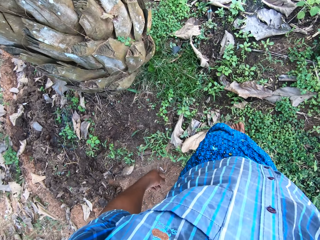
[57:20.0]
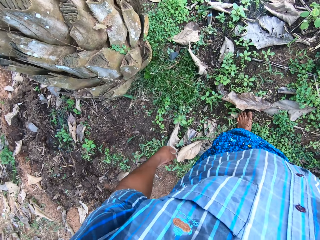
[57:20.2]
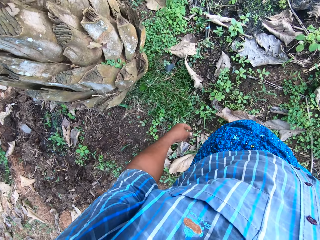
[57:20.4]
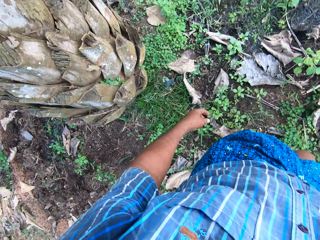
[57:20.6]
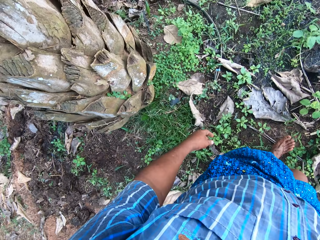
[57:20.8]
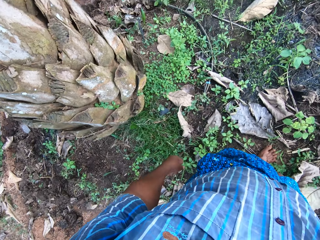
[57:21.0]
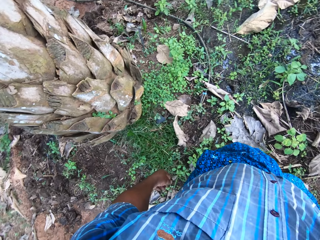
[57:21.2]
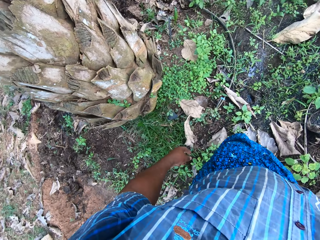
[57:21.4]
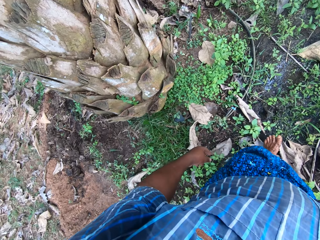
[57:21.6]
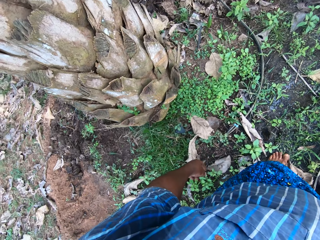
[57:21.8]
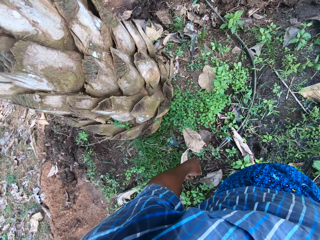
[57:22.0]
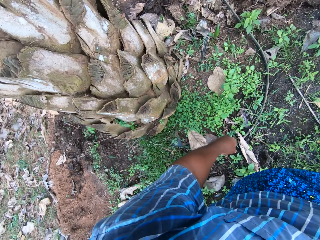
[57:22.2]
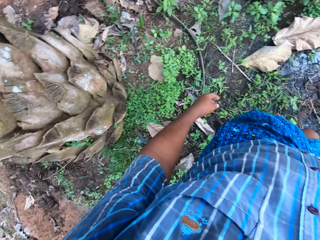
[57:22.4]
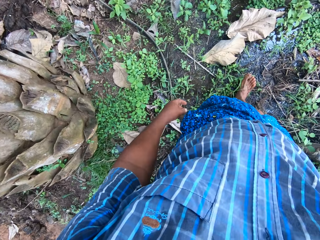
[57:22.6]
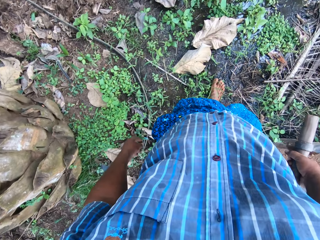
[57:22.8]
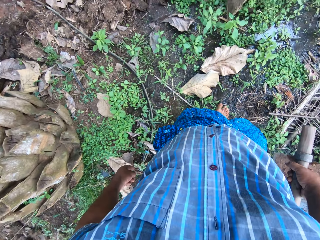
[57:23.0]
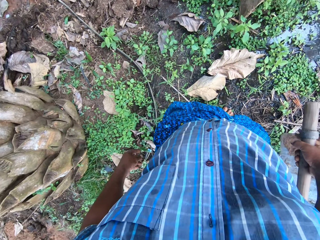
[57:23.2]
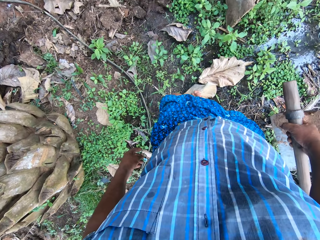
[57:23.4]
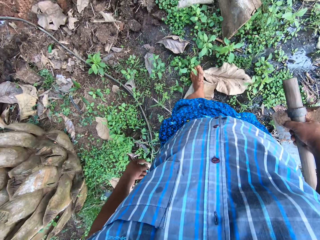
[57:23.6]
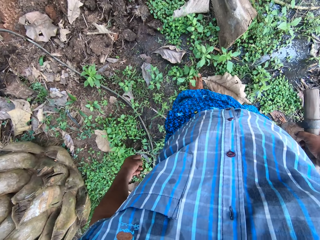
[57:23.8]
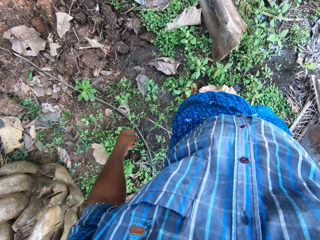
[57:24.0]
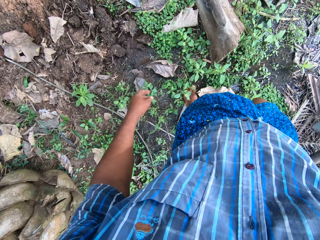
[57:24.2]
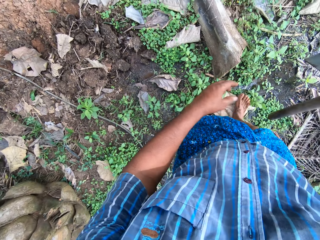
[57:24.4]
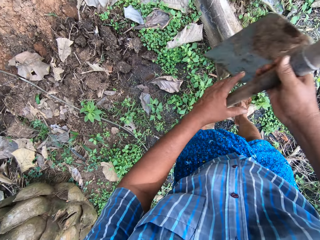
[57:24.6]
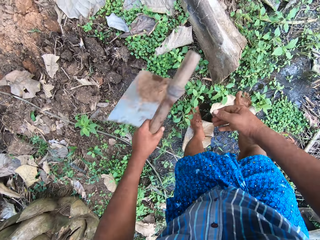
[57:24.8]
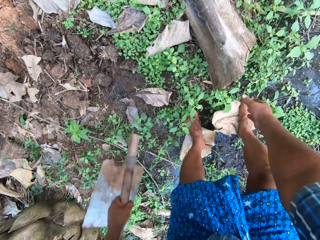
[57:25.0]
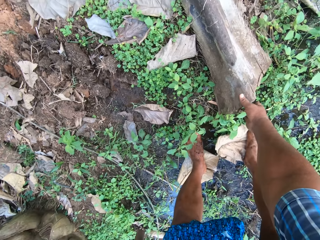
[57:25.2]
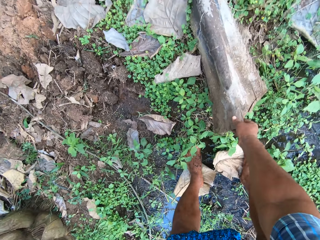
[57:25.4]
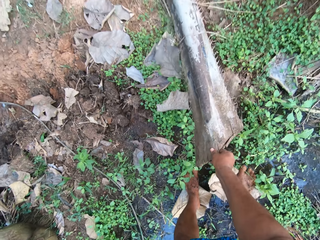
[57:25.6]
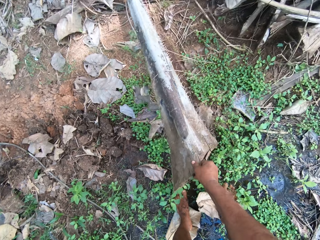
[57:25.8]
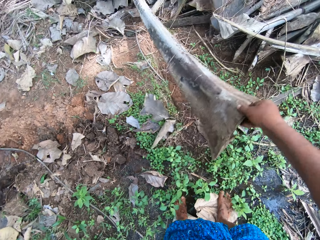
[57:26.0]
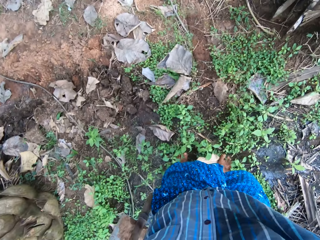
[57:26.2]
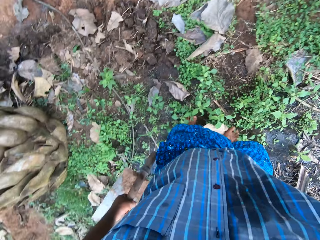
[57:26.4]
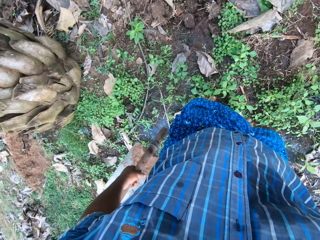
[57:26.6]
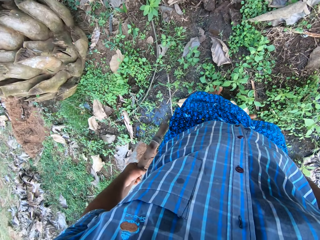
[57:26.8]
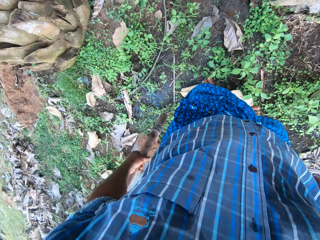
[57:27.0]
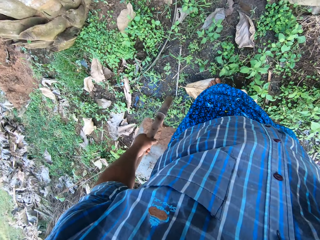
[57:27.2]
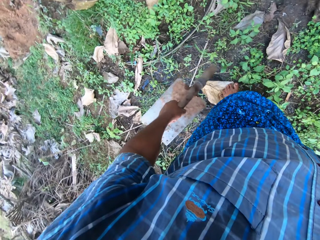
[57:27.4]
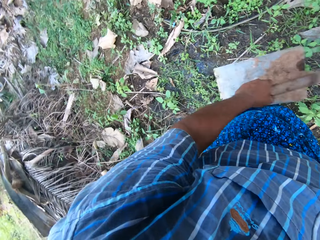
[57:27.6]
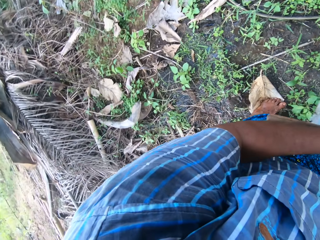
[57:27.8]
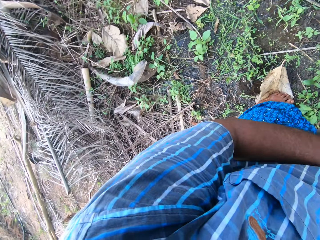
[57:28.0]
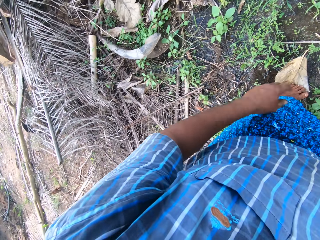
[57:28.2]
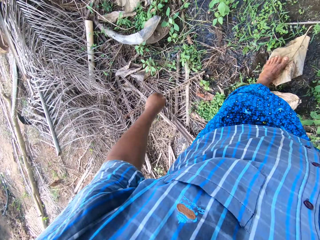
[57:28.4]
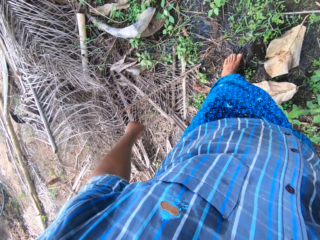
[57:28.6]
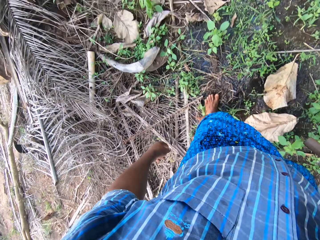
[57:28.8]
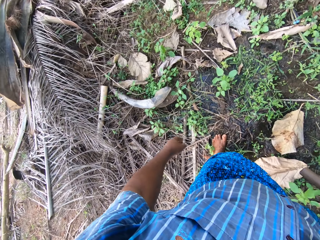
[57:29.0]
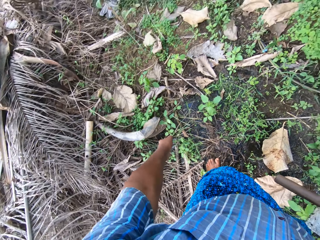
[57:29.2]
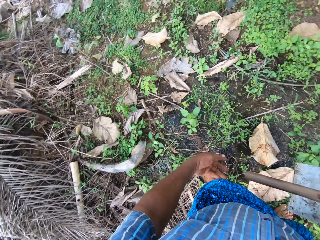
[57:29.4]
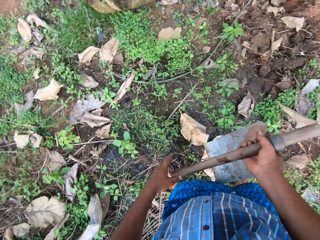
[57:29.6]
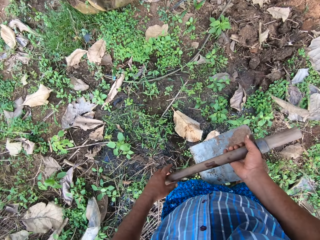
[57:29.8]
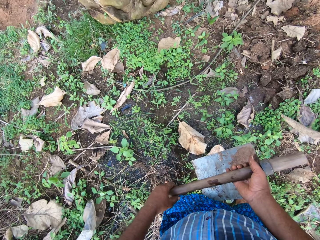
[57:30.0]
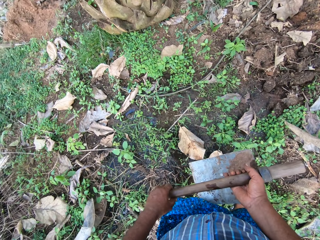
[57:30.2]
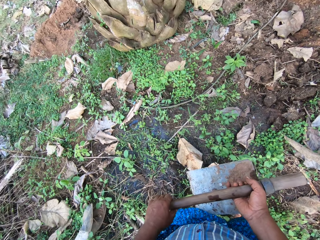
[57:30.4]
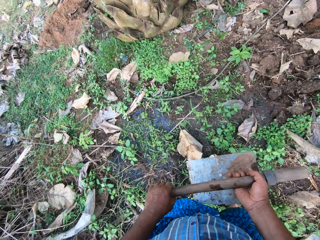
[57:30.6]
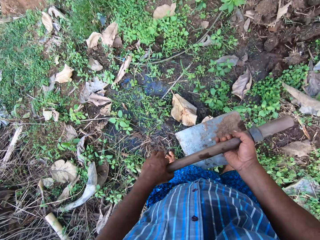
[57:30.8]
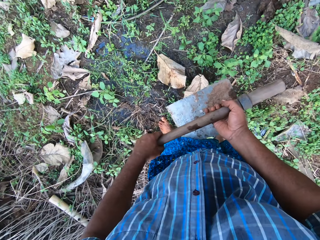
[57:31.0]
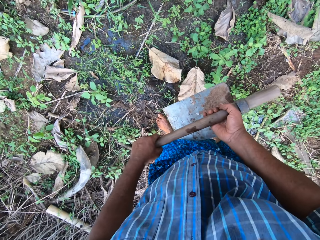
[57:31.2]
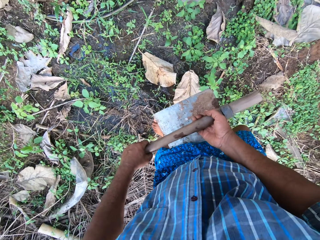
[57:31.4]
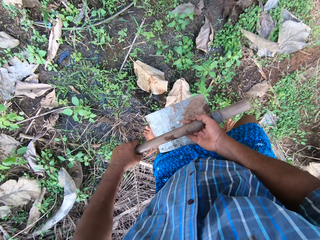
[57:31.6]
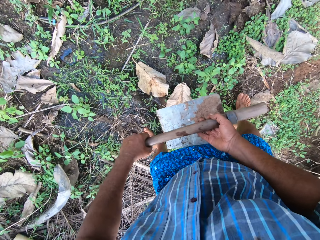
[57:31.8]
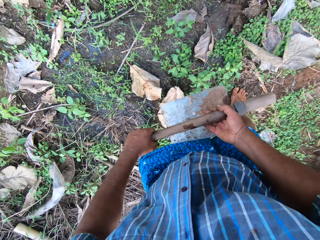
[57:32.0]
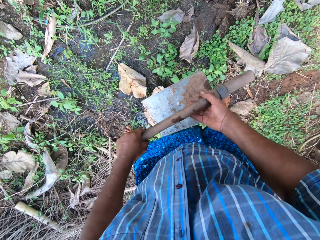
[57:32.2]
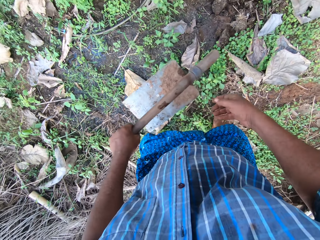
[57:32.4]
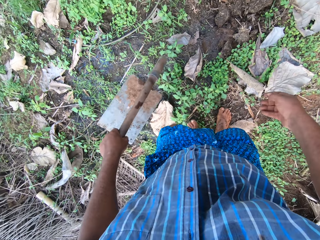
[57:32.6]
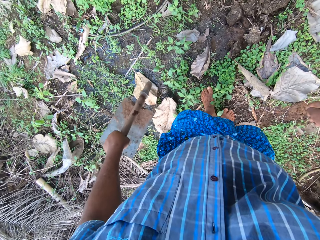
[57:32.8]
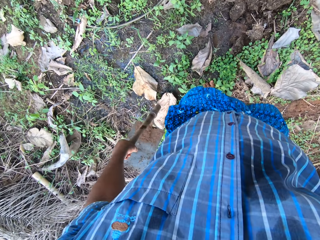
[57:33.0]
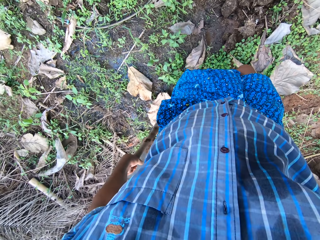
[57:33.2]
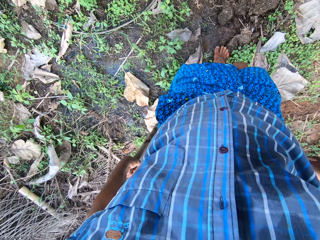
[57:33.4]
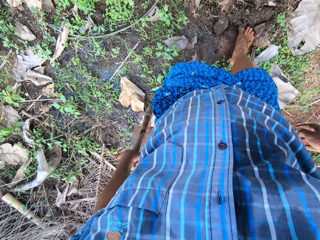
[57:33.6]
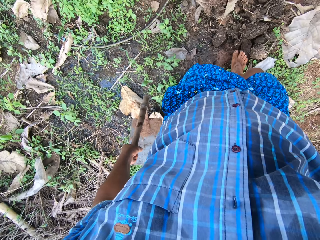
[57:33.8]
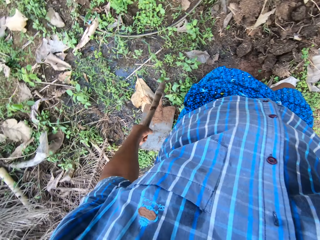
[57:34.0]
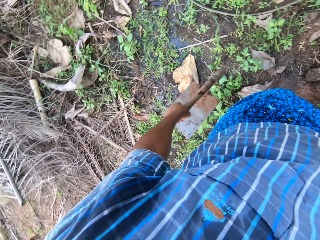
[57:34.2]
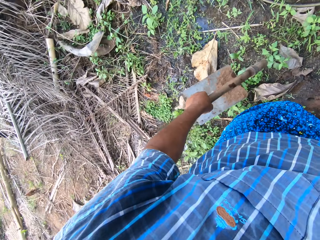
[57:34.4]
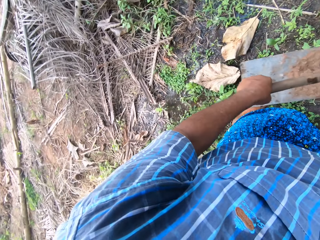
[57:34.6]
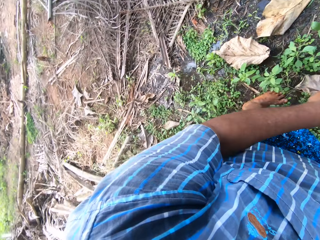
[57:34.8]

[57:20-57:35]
The camera wearer picks up a branch or log with the right hand. They throw away the log. They move the hoe to the left hand. They look around.

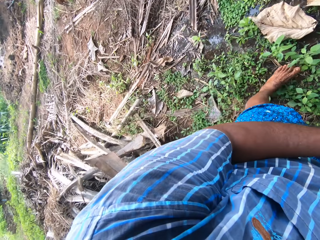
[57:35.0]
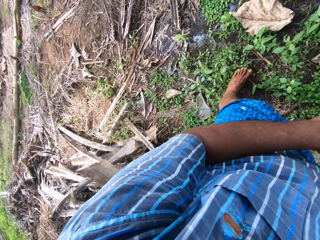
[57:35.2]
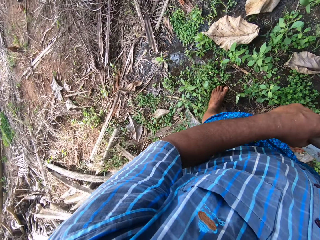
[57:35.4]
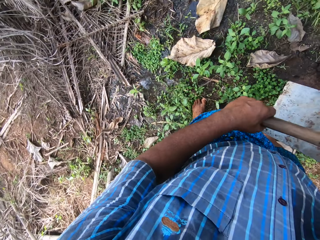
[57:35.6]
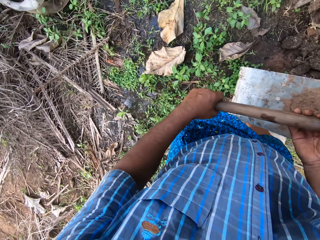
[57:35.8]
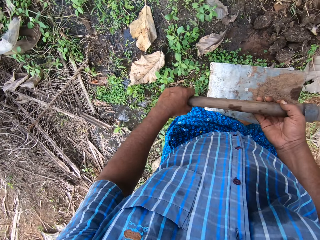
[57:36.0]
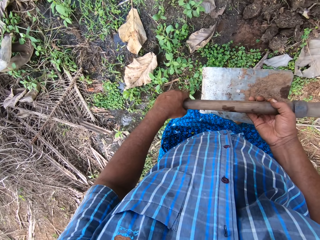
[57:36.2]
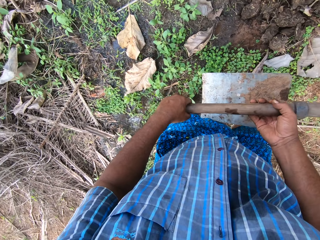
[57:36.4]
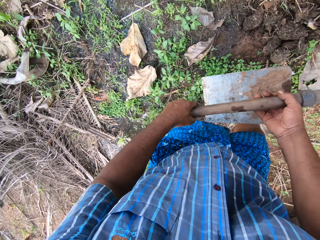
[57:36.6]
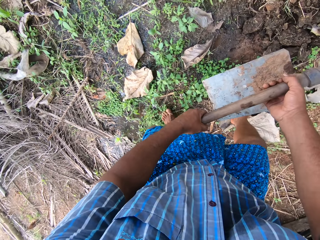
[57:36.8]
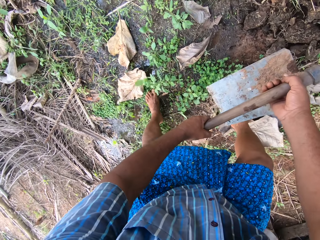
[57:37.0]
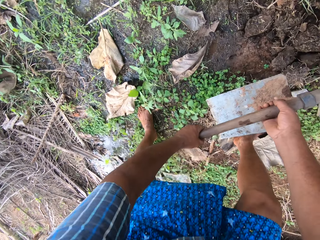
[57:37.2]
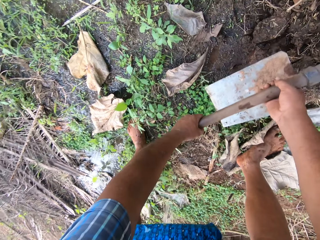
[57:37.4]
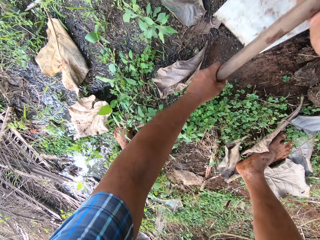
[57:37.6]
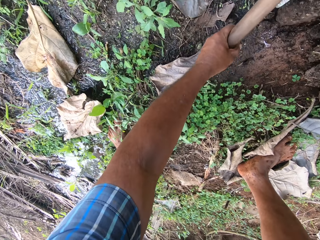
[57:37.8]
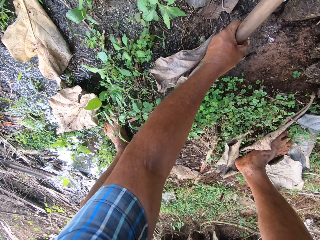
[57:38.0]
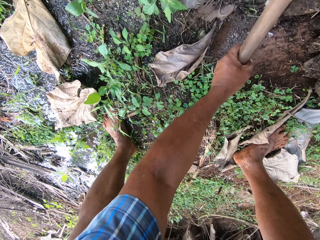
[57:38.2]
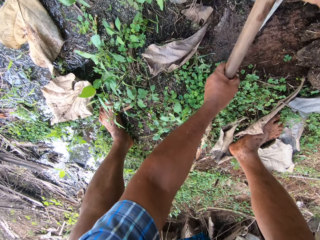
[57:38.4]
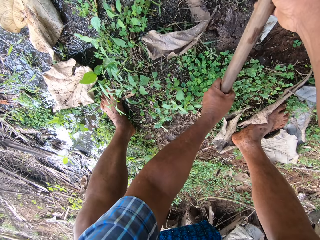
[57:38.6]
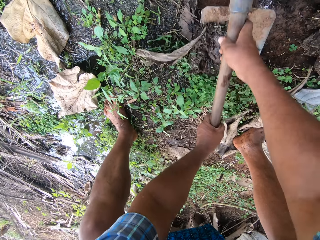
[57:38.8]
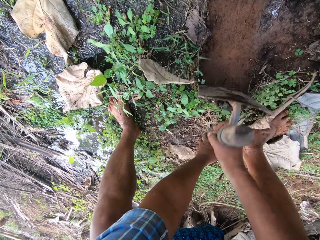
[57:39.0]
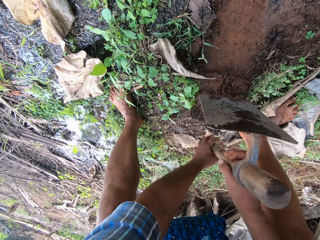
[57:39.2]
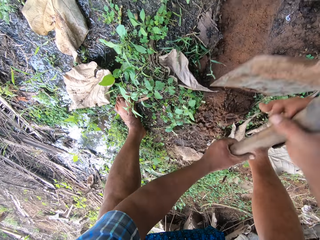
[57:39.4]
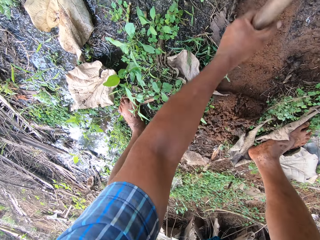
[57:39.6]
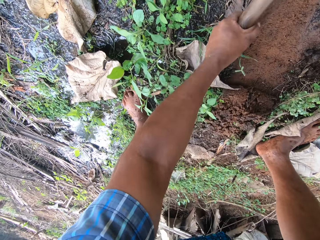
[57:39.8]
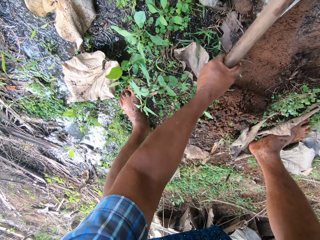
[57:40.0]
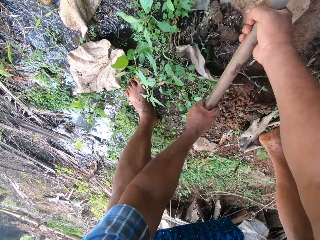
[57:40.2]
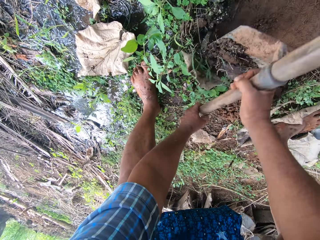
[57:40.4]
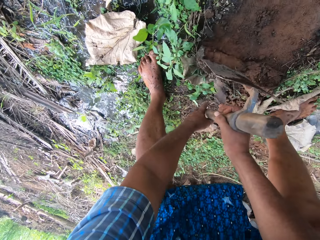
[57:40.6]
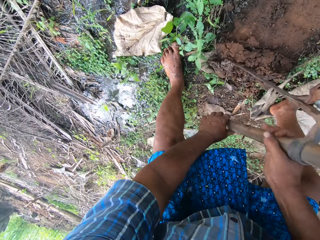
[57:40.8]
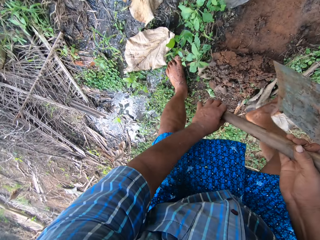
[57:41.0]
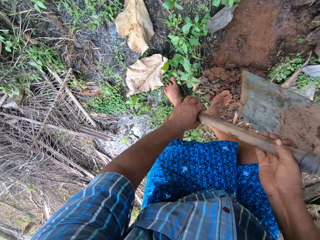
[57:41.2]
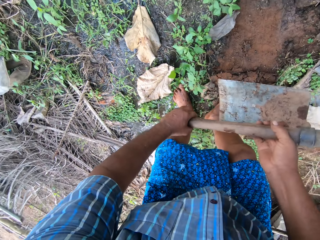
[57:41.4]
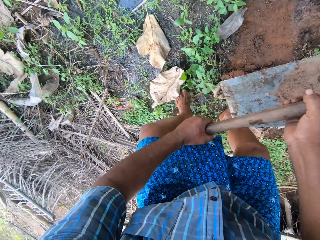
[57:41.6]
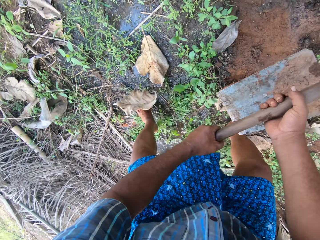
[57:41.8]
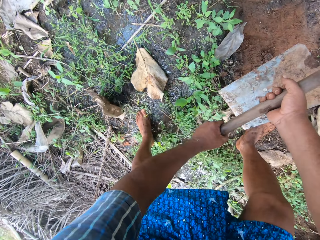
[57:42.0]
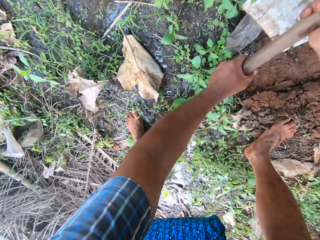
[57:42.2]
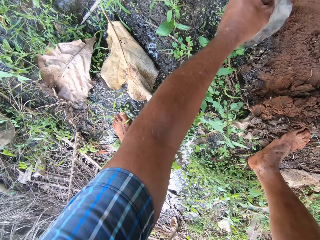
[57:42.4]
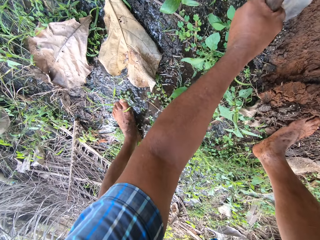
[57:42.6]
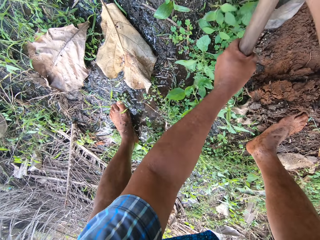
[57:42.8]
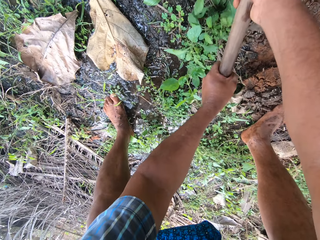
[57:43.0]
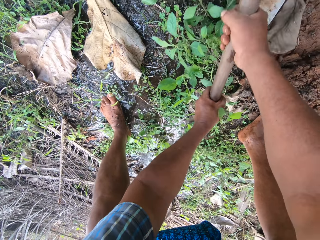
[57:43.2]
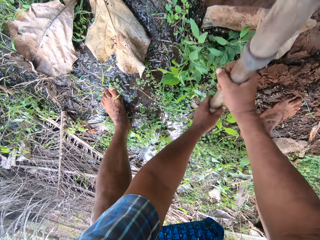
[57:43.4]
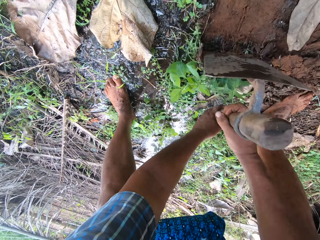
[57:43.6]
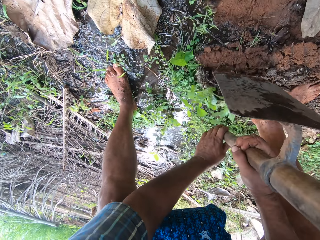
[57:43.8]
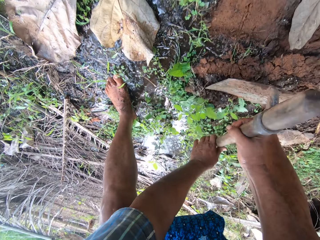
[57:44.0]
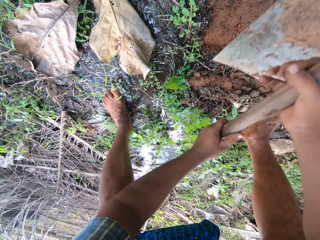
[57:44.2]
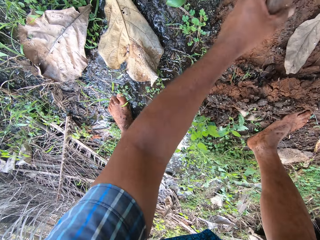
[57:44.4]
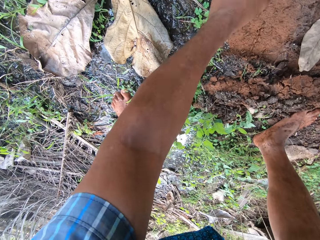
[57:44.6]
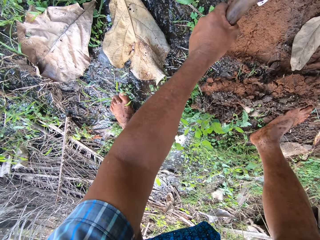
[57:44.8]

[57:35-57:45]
The camera wearer moves soil with a hoe. They dig with the farming hoe.
